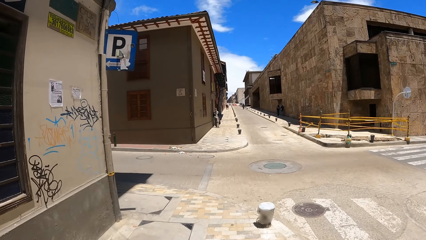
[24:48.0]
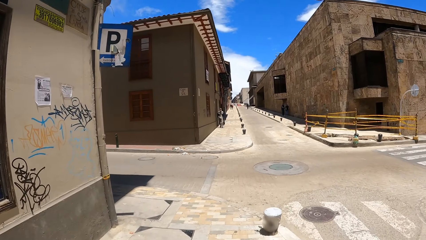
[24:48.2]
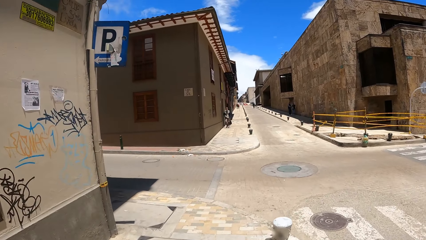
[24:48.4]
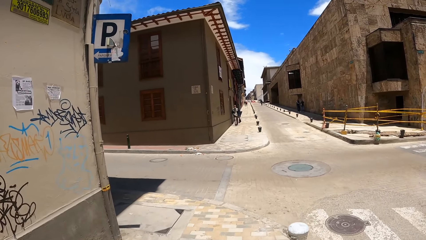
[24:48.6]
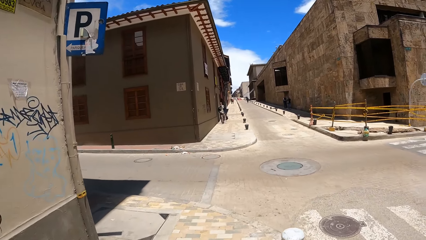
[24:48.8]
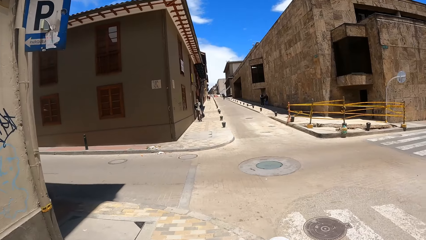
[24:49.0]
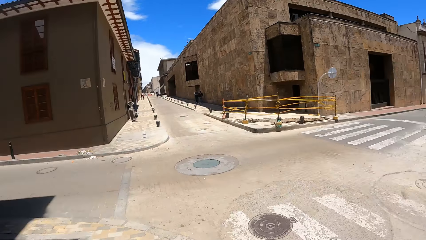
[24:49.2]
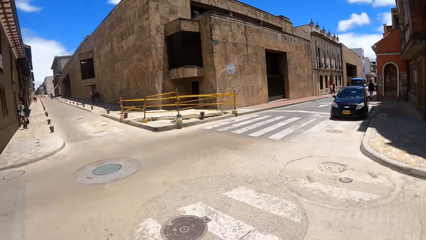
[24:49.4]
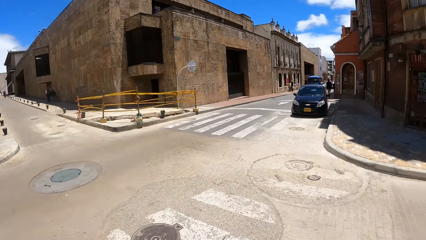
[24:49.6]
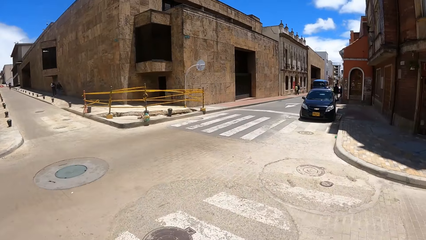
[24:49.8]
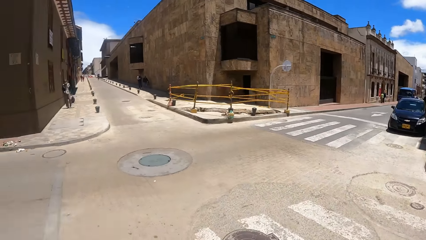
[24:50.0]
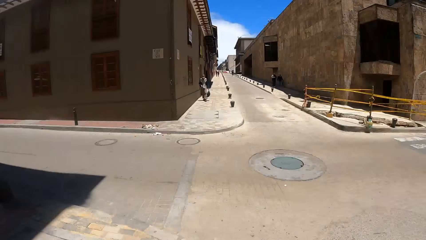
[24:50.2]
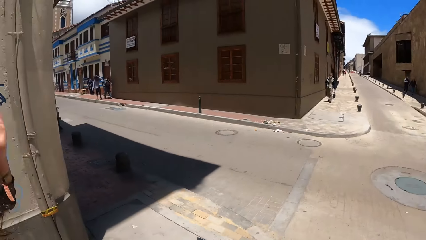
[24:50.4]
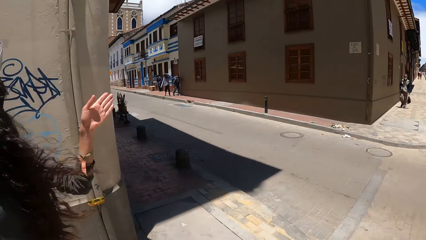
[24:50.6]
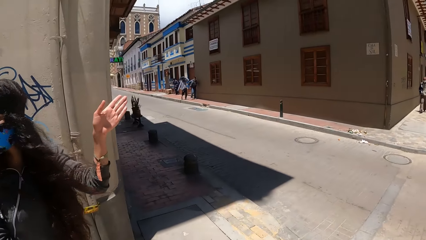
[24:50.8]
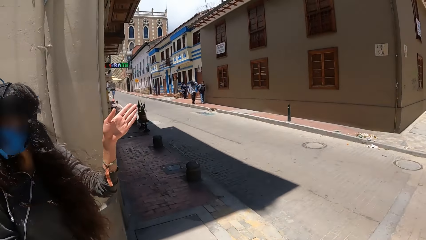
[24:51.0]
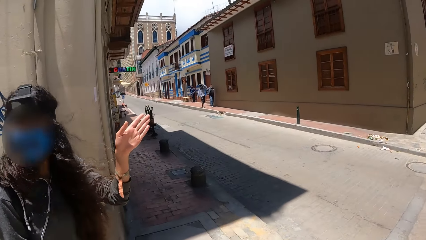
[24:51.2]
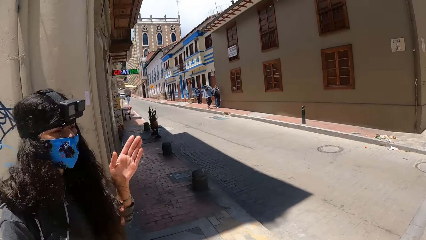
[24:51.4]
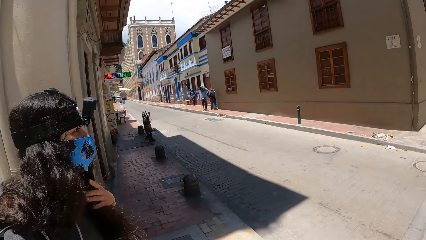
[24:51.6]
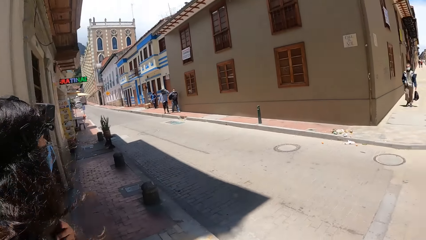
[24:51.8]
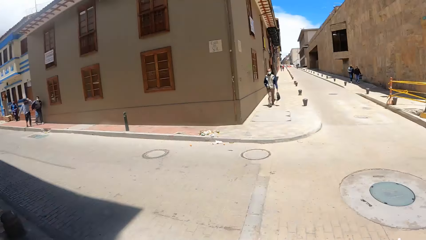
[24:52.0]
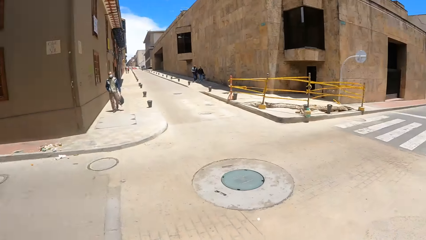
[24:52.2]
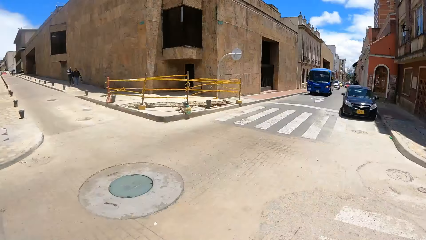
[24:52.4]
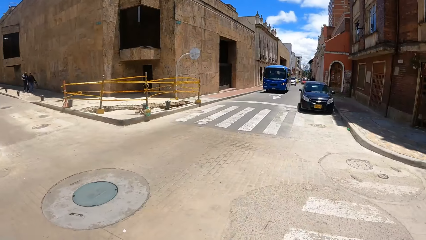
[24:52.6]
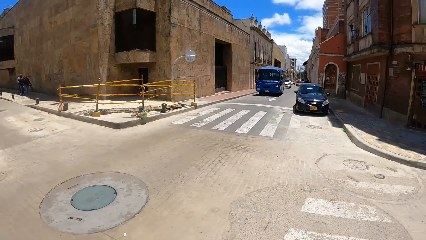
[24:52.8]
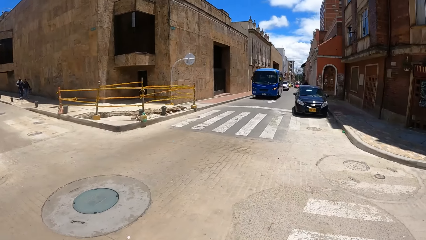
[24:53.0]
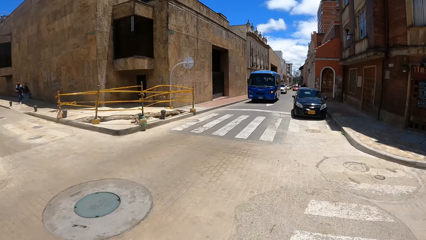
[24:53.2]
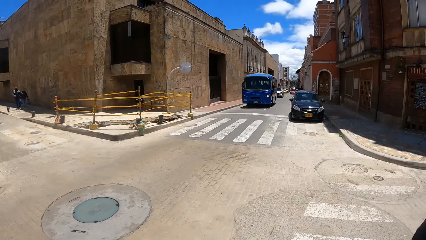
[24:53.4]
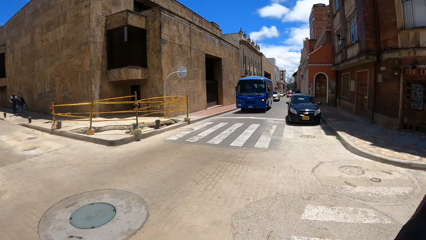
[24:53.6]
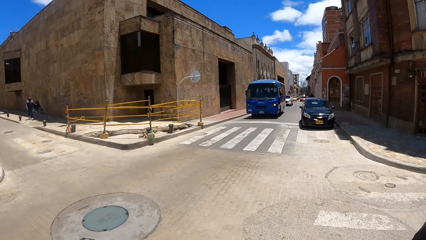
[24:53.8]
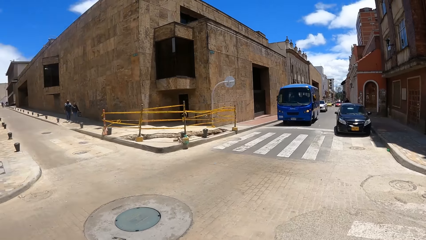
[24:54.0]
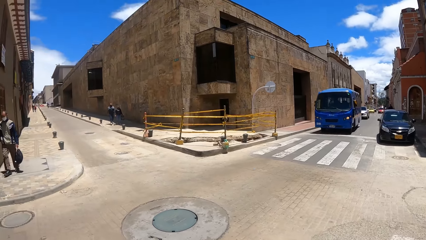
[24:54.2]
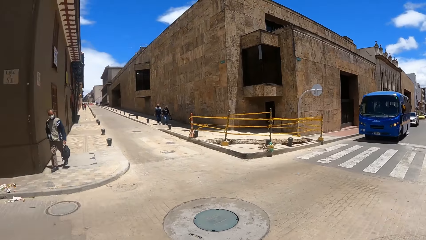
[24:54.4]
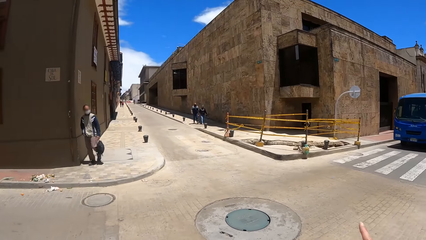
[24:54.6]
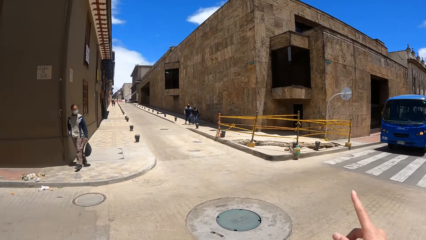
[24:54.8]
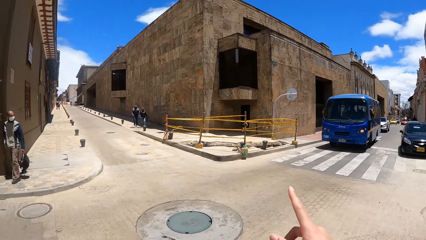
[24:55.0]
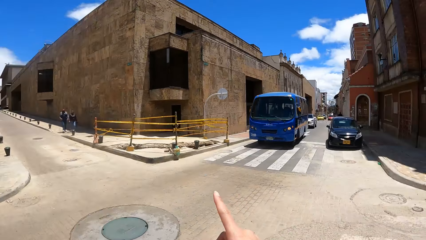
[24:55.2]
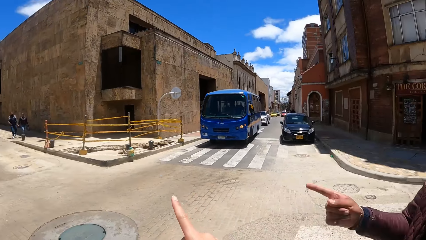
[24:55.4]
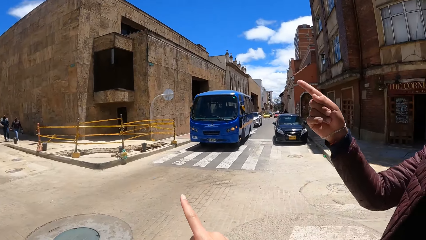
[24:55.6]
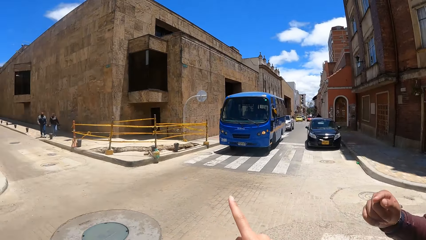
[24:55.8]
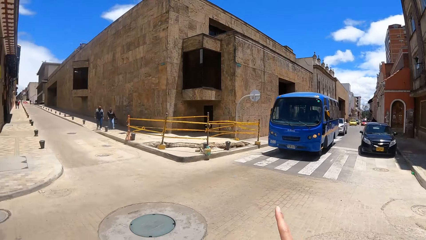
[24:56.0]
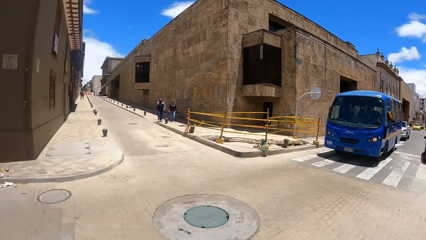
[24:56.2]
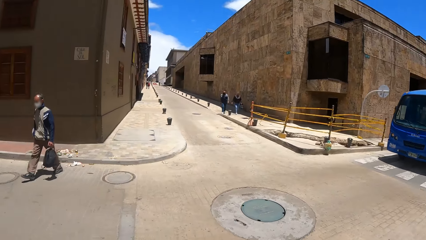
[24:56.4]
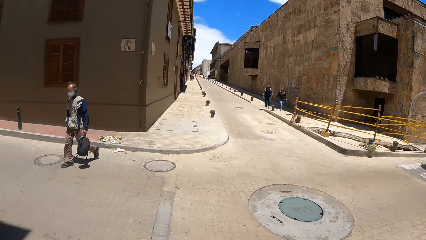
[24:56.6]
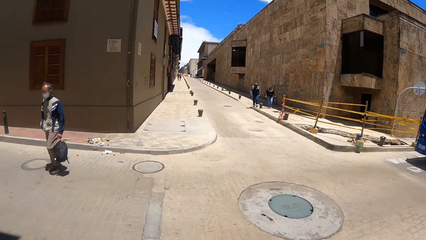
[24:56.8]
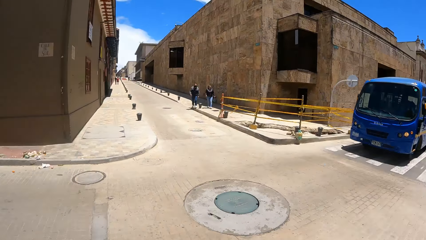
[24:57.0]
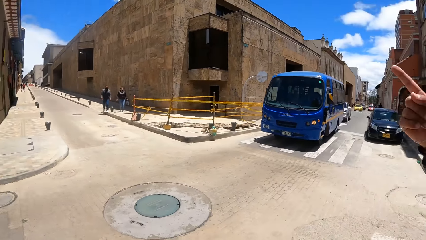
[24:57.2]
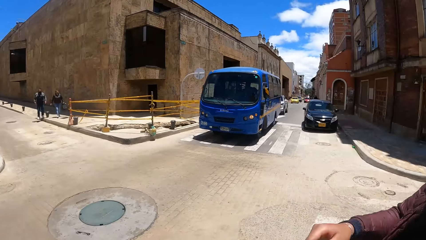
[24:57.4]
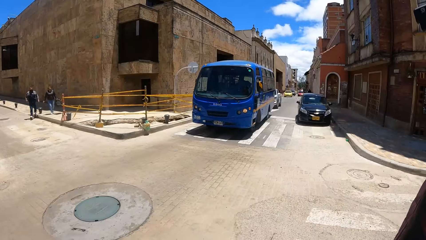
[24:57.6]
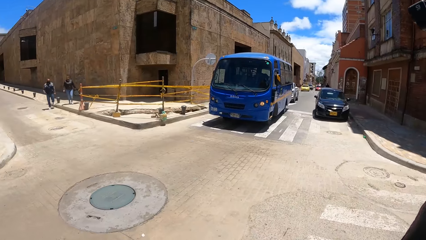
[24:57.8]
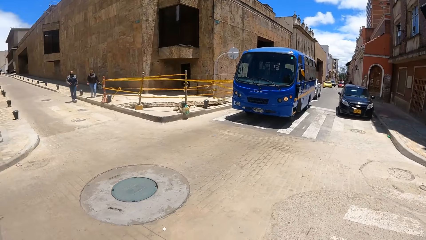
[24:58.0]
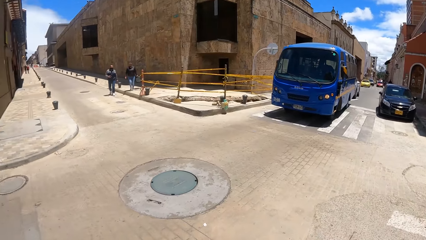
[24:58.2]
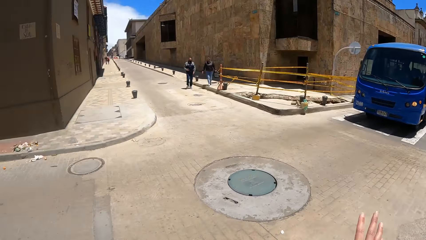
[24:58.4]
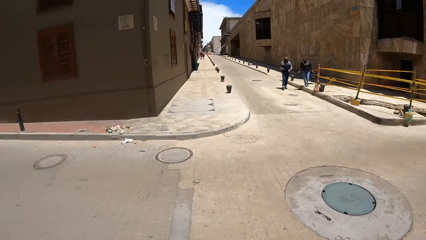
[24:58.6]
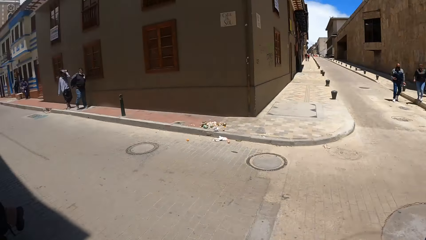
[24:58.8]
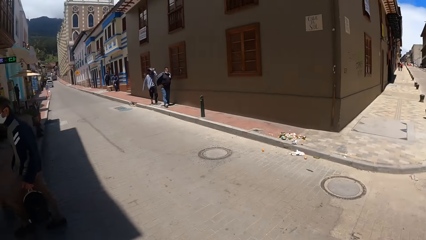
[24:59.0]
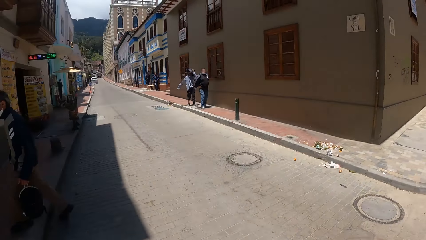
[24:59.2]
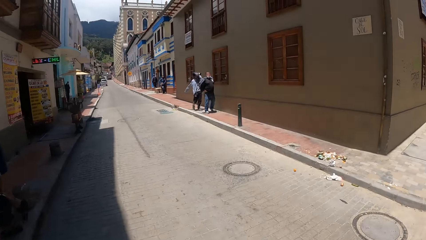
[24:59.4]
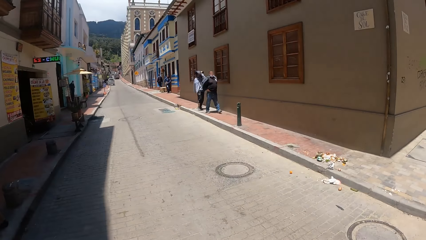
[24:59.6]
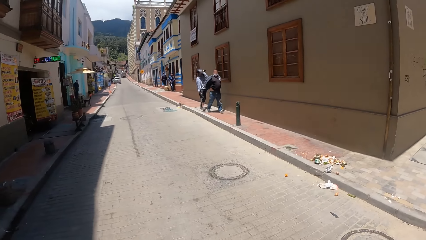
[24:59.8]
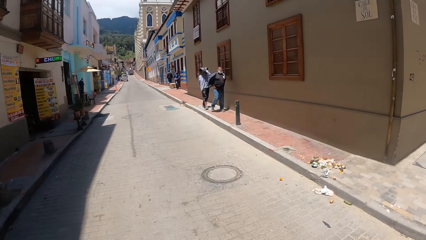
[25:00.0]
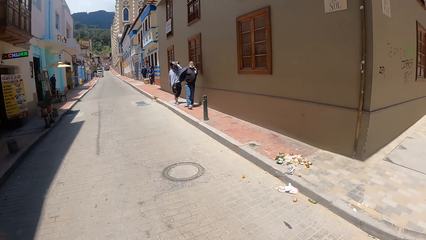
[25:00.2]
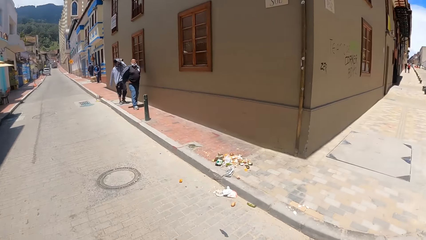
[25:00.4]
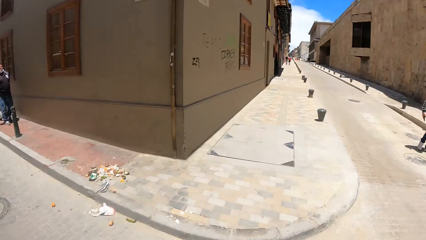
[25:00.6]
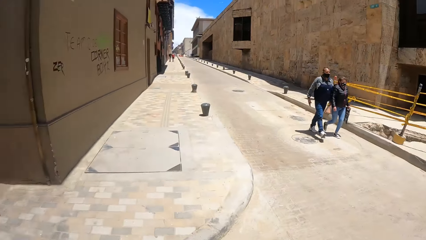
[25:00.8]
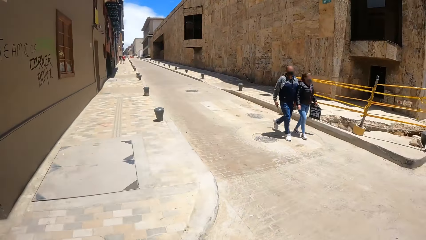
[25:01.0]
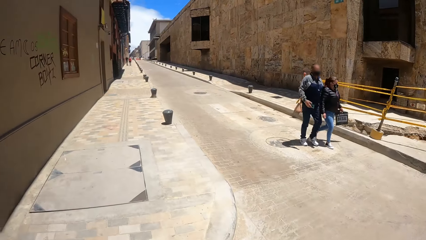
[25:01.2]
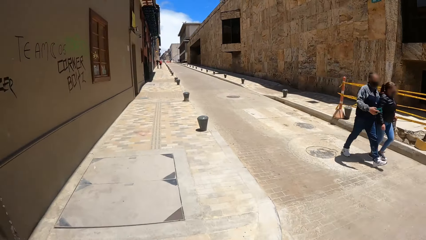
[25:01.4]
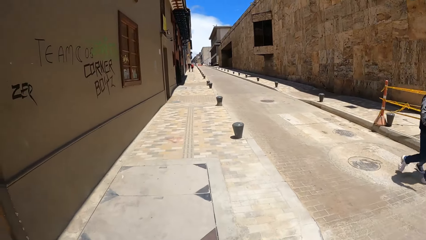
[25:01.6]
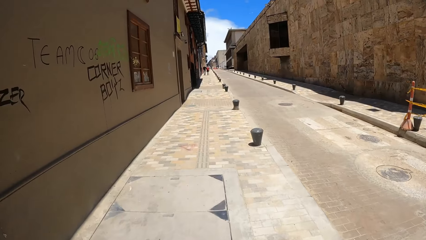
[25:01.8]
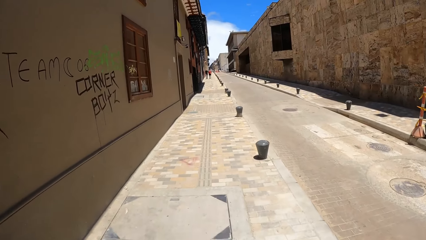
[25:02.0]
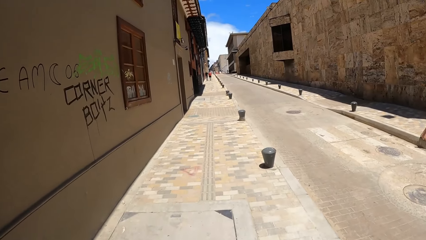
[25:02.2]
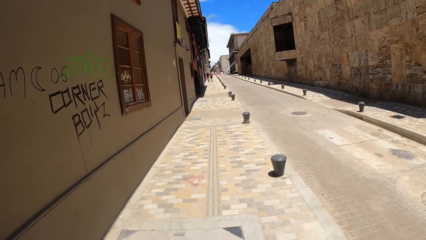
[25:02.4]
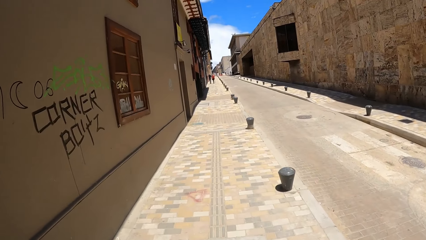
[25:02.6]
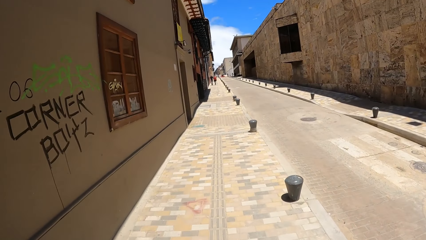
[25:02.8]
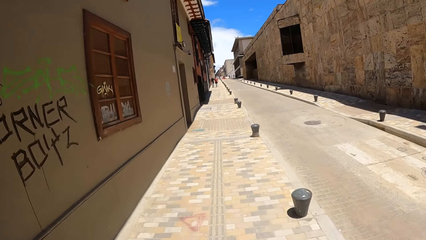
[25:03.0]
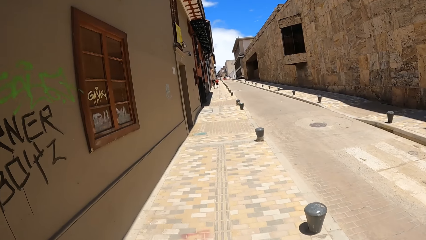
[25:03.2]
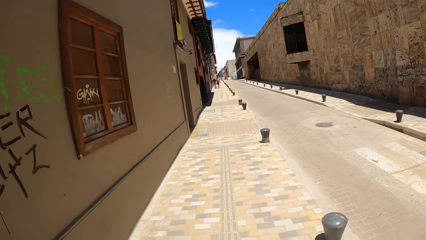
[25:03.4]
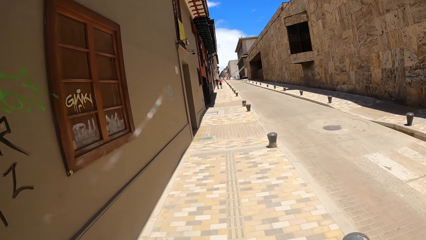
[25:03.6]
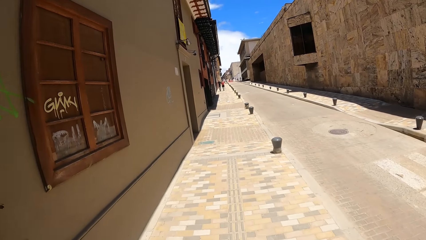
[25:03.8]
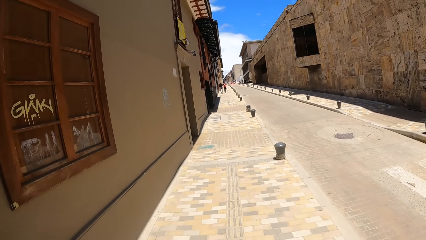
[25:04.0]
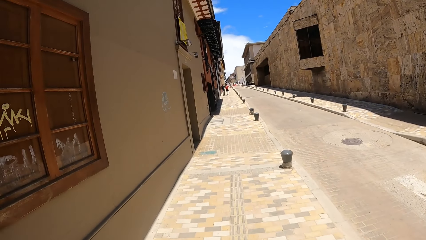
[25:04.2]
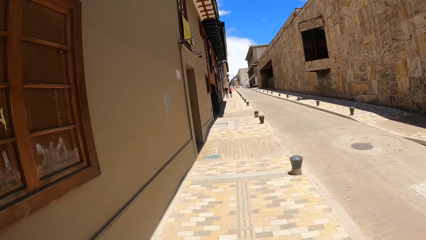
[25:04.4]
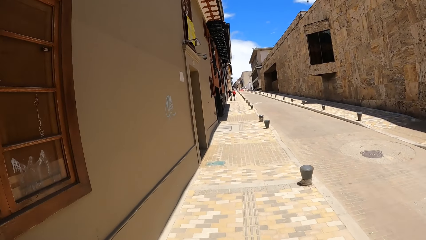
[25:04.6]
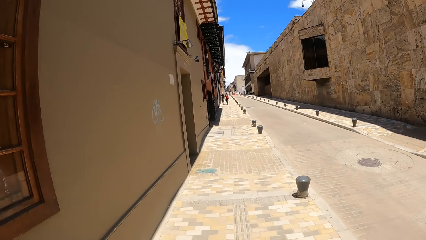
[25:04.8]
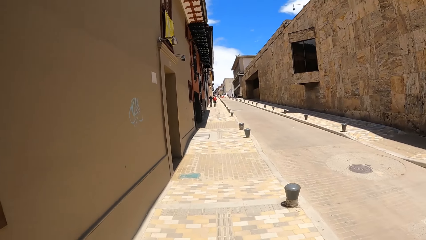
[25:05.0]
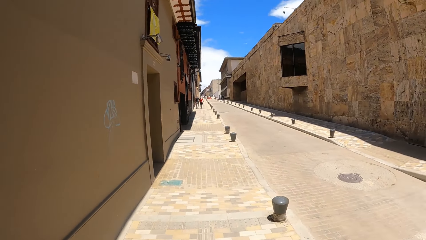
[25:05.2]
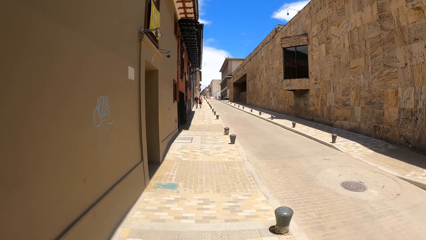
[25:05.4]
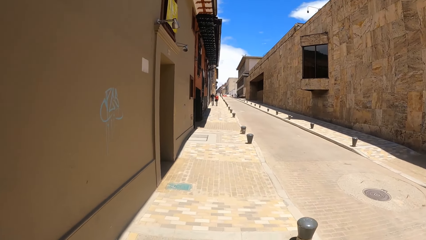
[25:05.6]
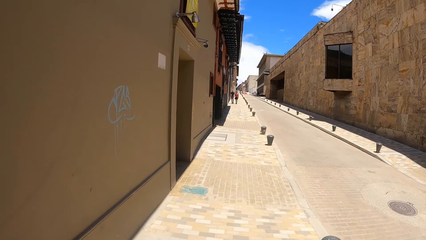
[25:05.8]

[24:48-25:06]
The camera wearer looks around. They interact with the person. They walk along the pavement.
